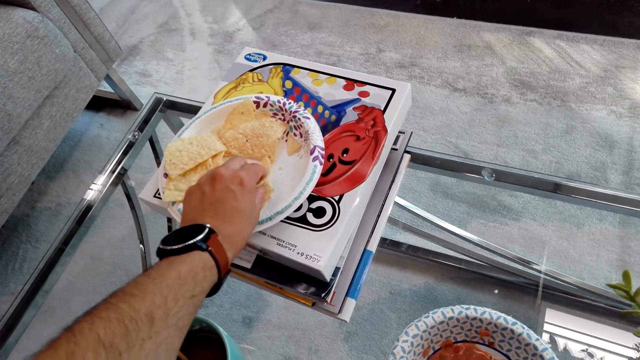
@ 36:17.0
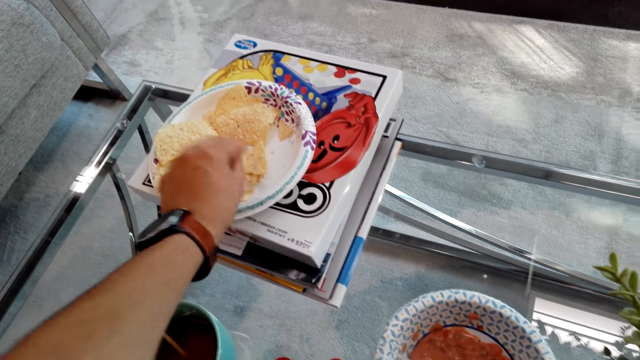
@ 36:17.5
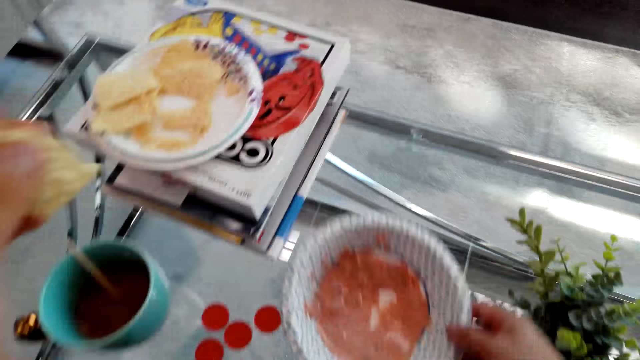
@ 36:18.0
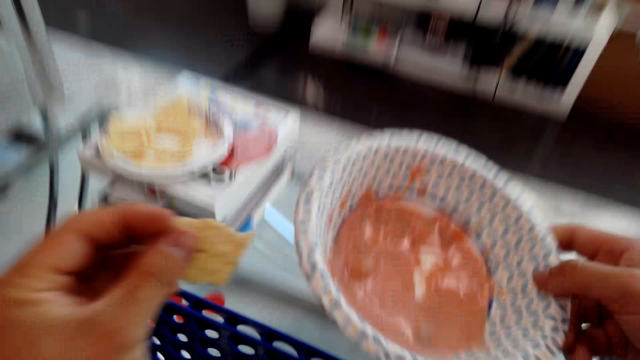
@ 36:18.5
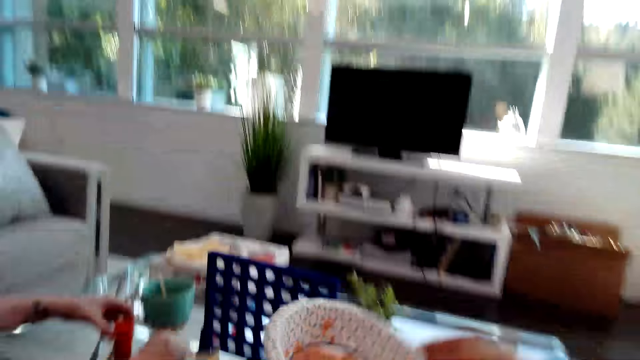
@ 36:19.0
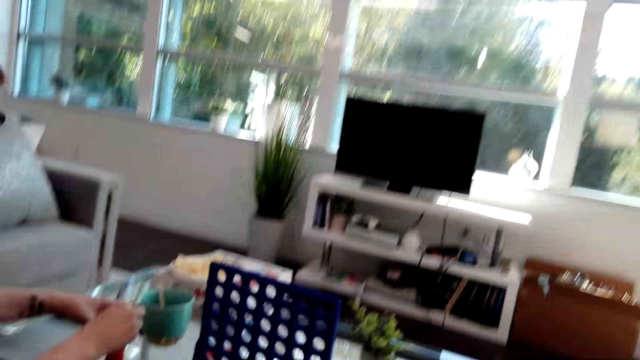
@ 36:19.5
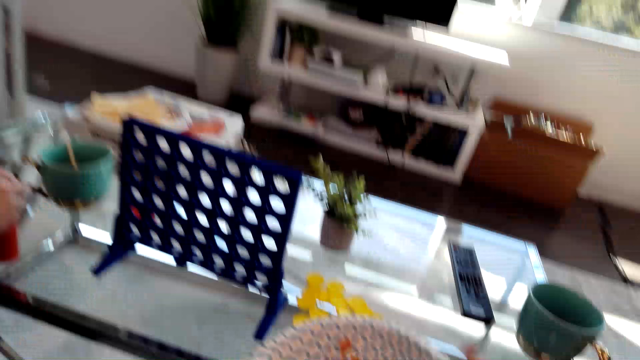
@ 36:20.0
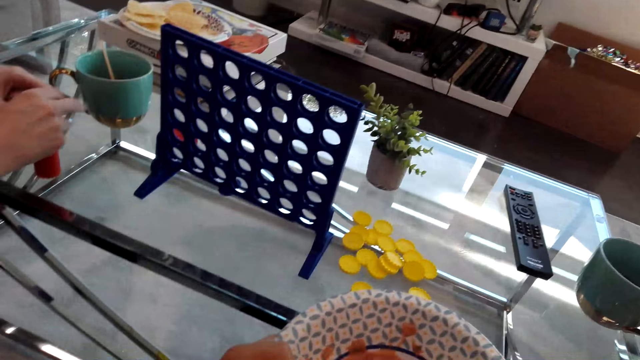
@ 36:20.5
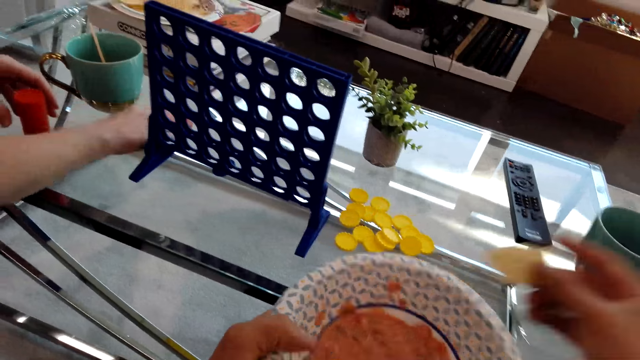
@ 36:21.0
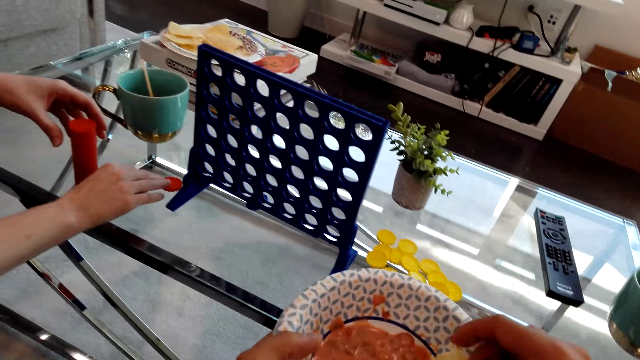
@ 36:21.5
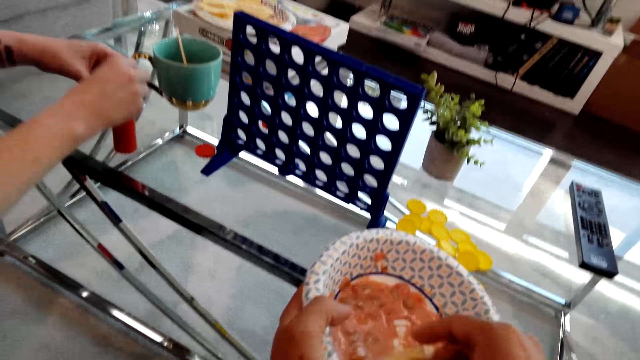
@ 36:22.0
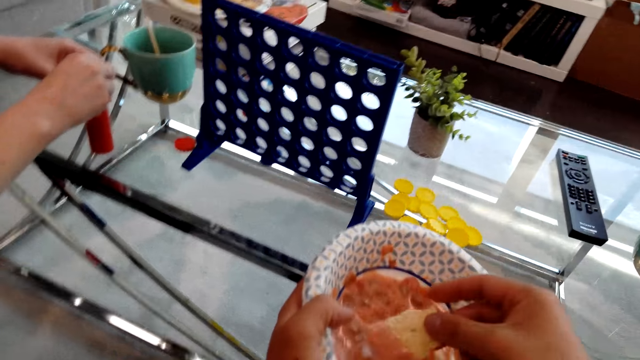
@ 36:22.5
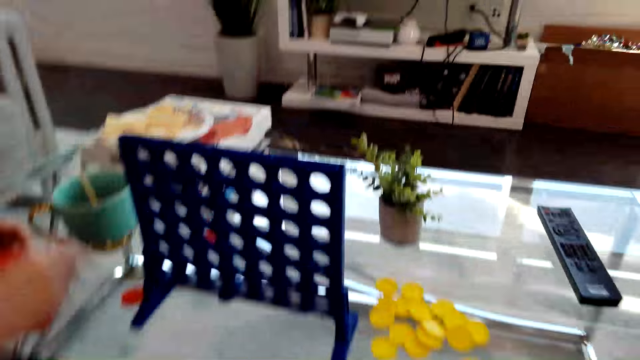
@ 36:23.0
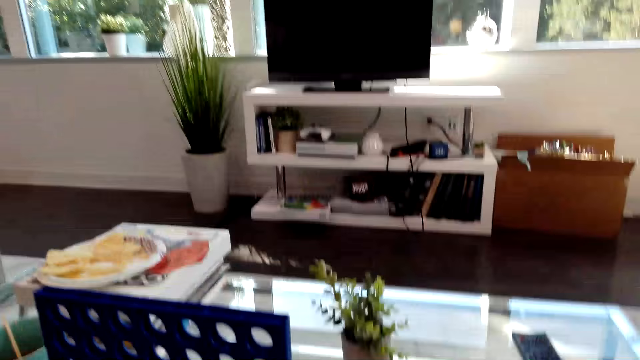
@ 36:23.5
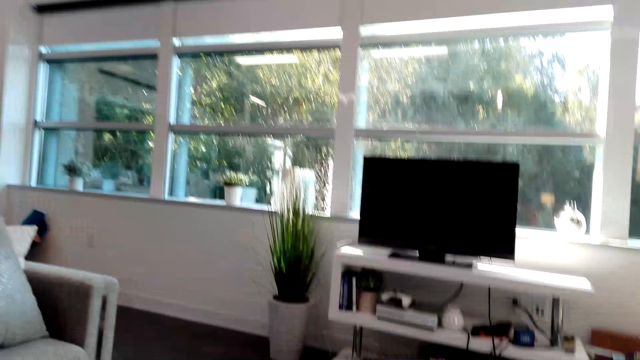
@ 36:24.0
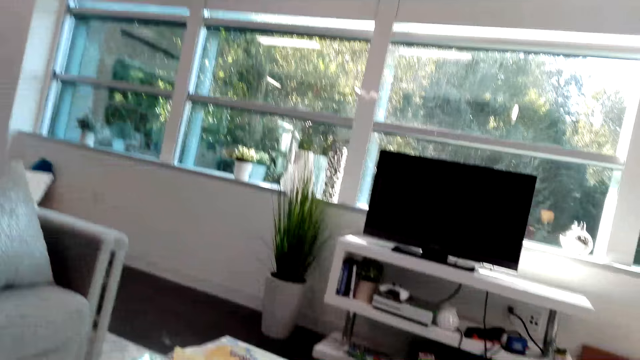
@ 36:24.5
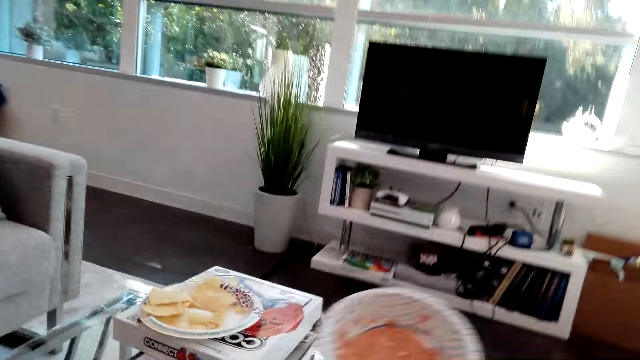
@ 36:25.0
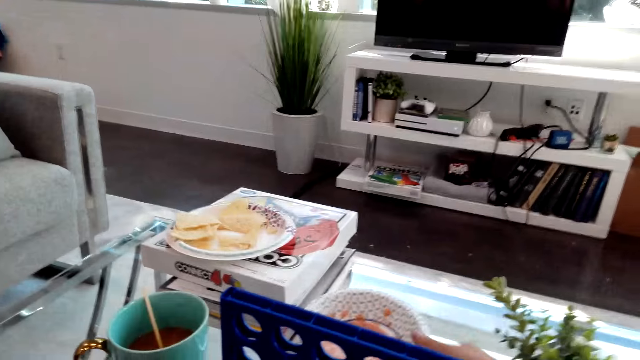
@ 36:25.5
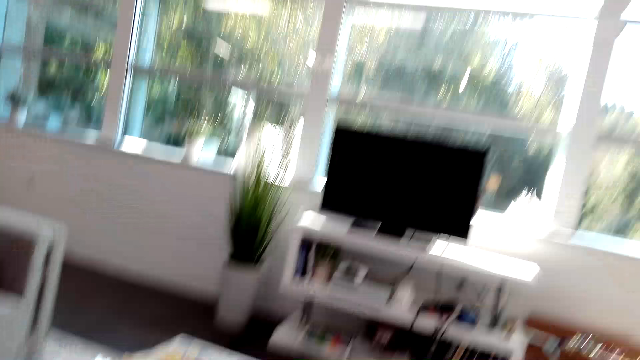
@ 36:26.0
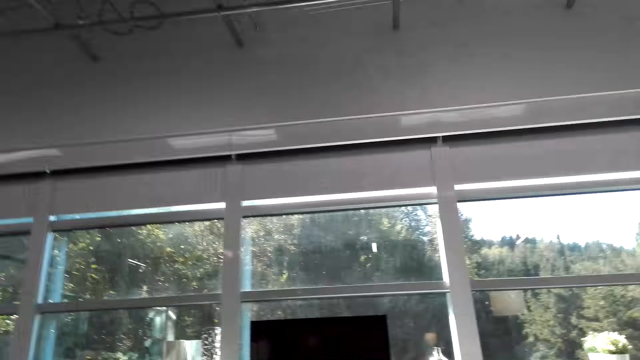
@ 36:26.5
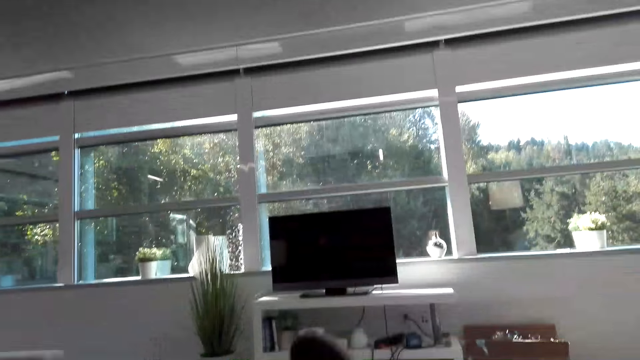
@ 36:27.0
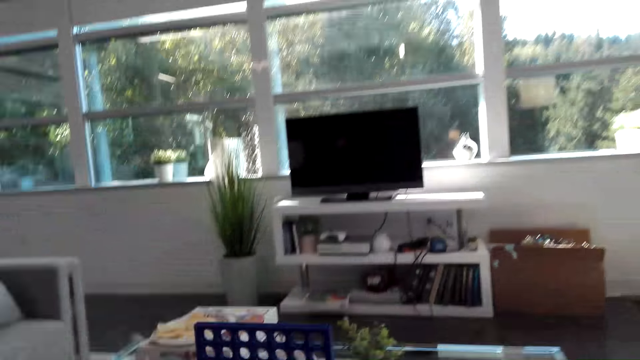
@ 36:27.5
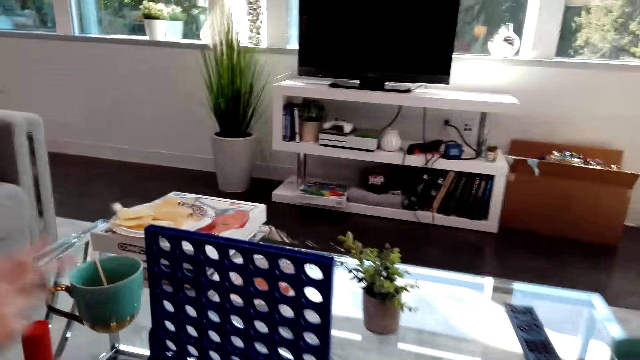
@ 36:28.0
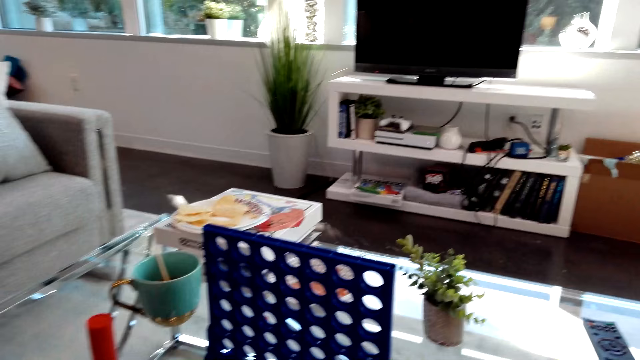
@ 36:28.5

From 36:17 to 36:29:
The camera wearer sits down. They eat a snack. They put a bowl on the table.

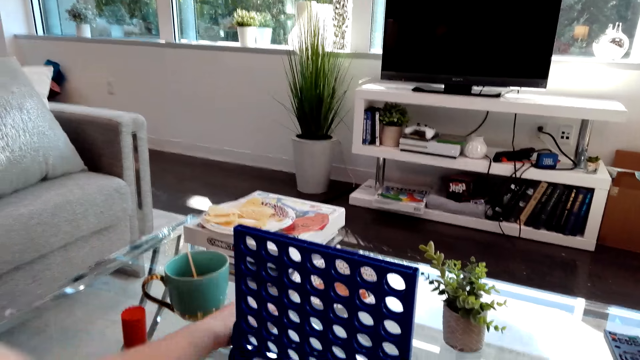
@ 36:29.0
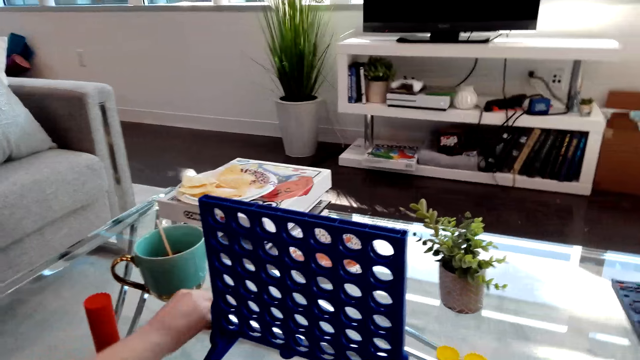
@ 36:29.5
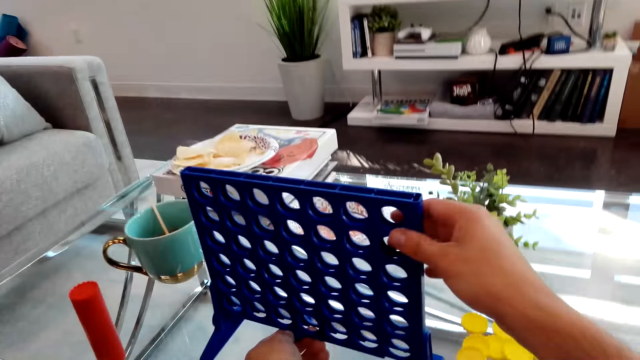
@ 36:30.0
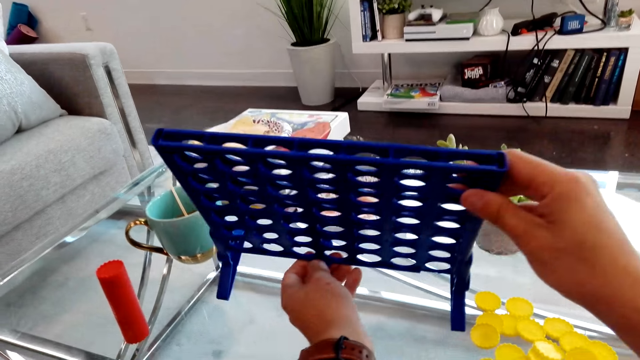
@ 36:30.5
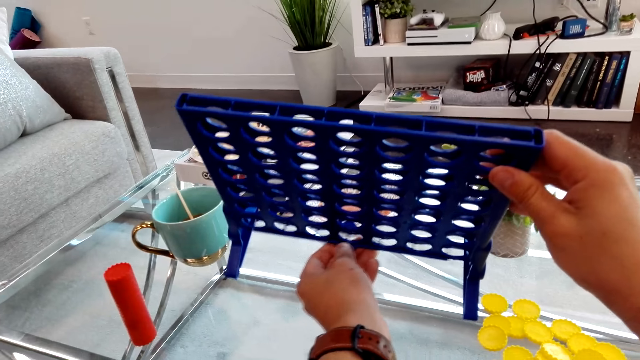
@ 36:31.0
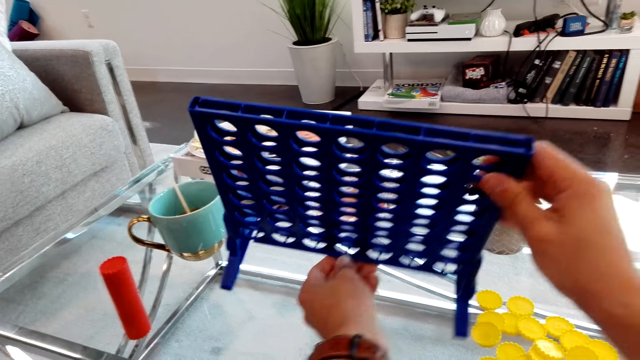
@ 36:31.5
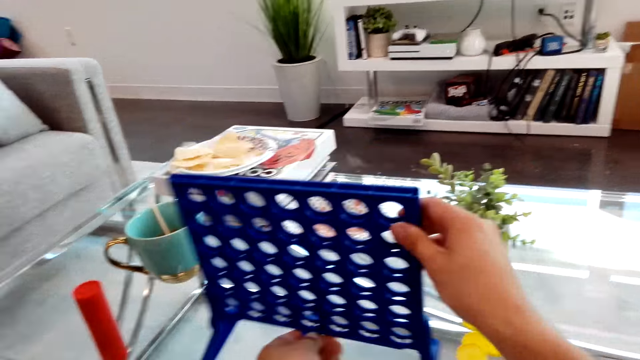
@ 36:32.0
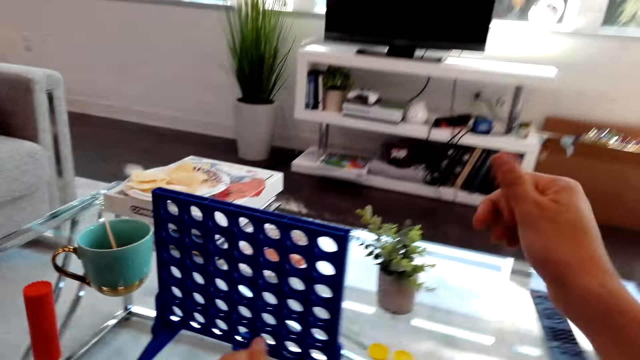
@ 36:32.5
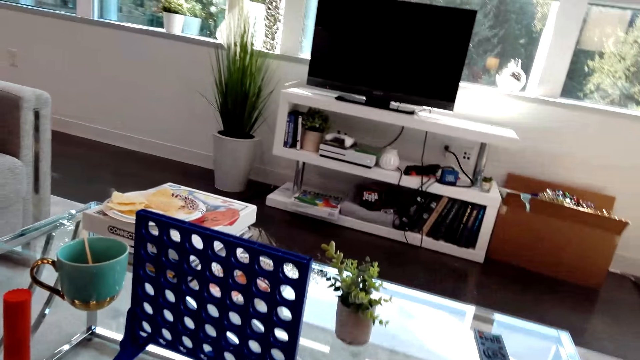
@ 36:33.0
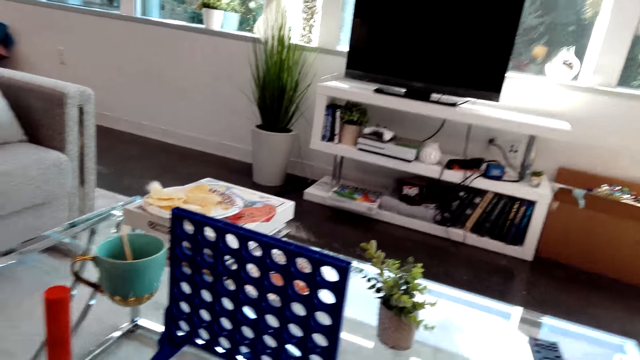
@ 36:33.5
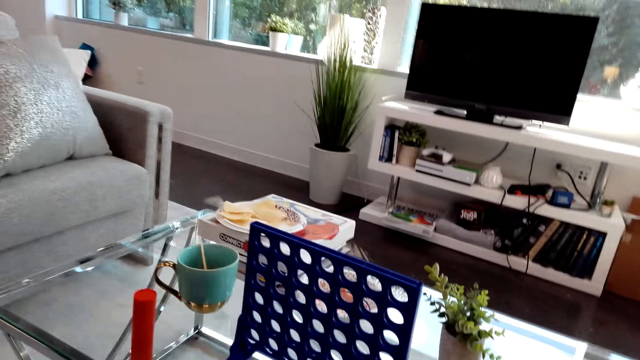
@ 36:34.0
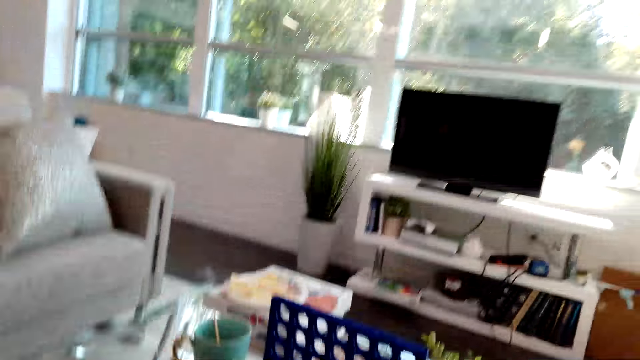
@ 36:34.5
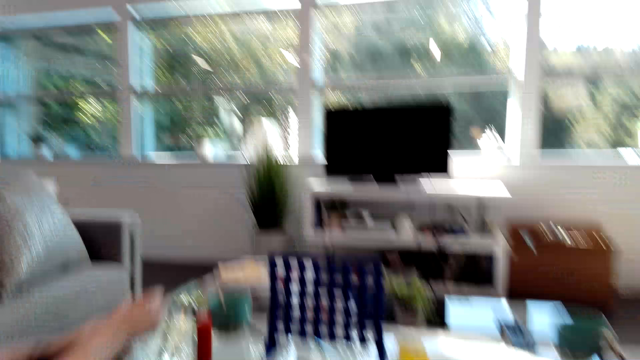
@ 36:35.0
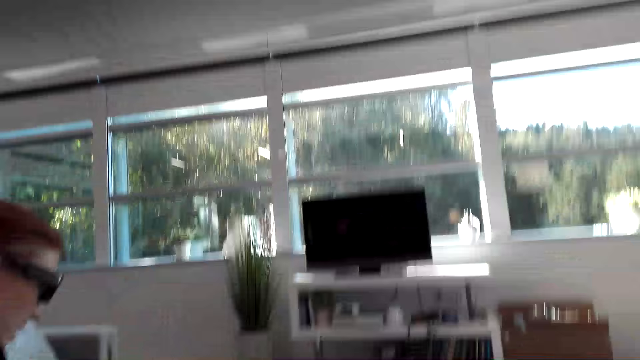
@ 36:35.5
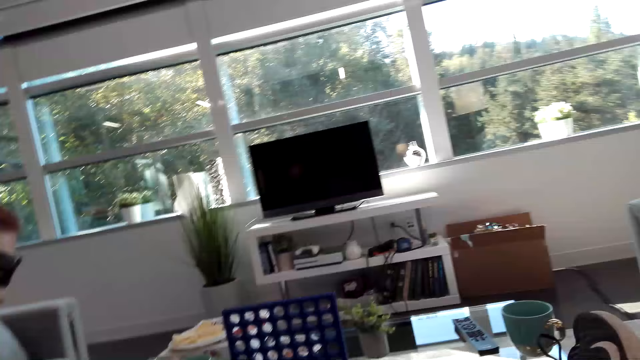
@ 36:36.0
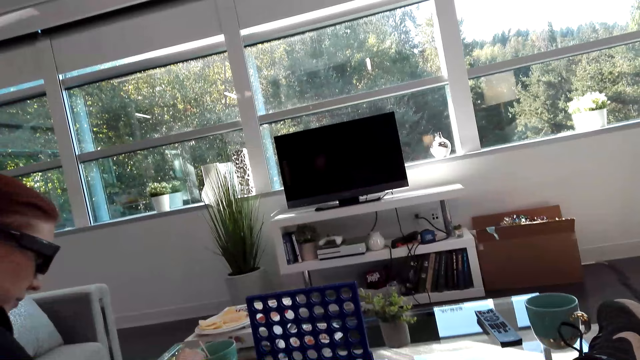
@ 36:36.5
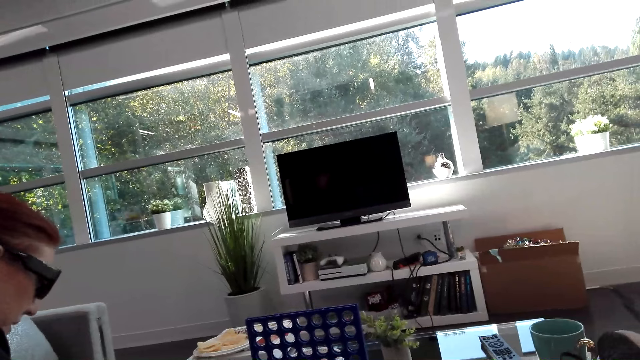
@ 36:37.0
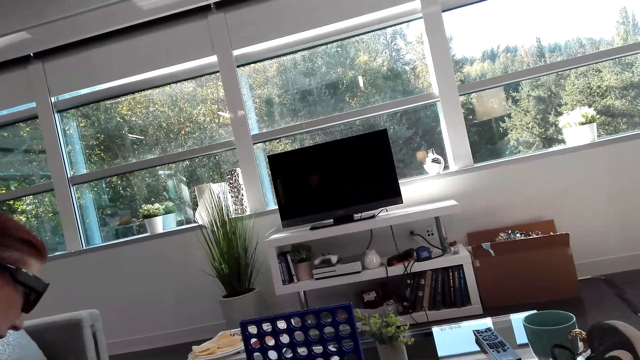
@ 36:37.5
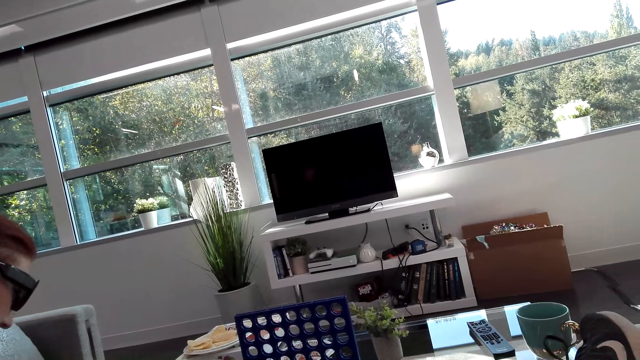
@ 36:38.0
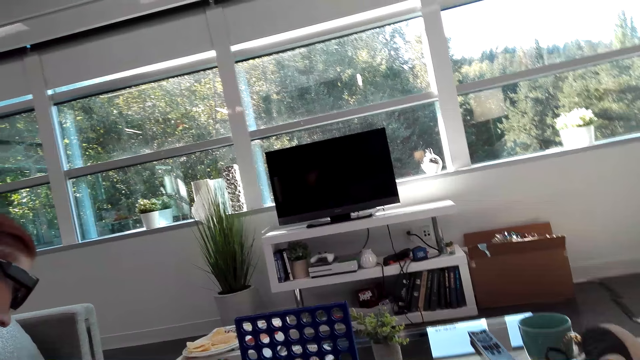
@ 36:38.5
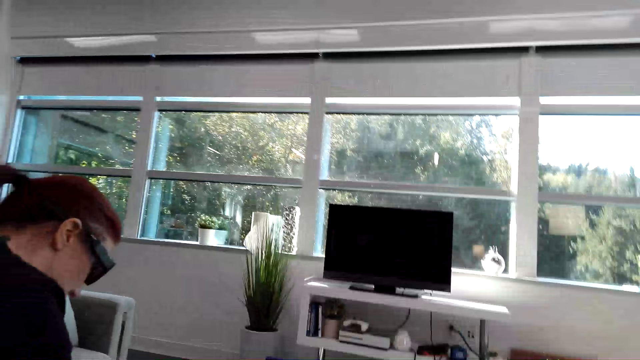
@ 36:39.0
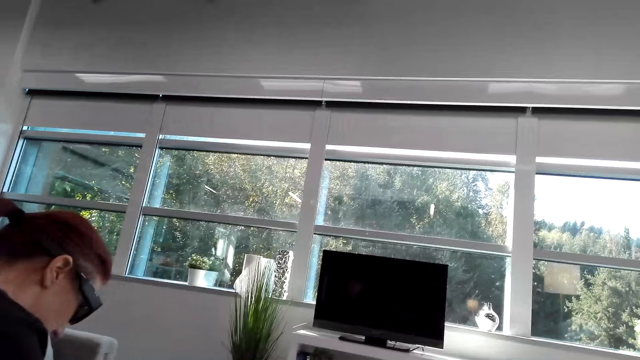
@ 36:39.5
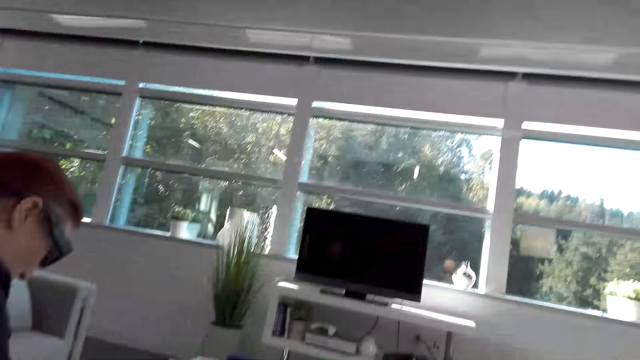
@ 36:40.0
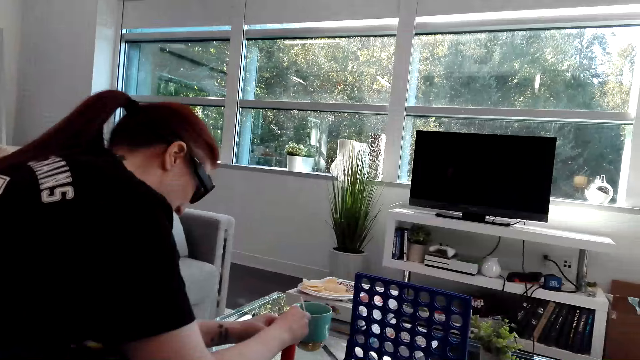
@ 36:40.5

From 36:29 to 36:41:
The camera wearer picks up a Connect 4 game board. They put the Connect 4 game board on the table. They look around. A person sits beside the camera wearer.
